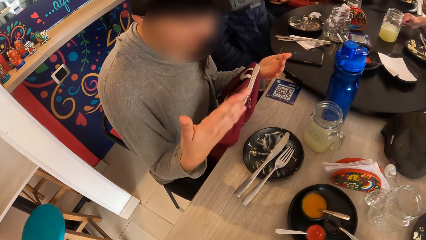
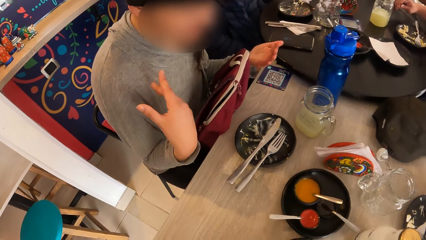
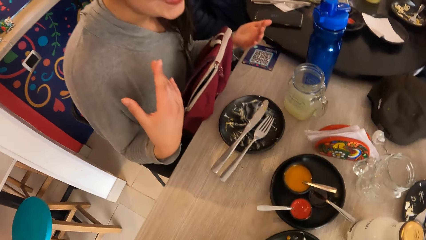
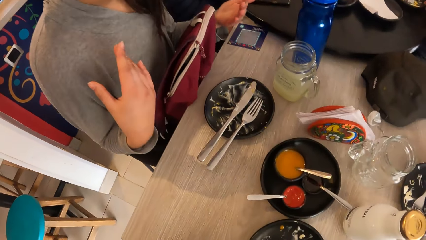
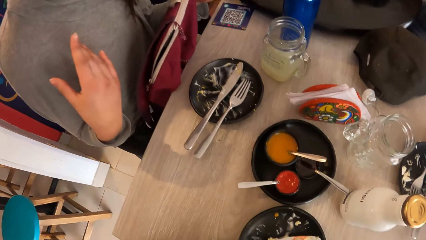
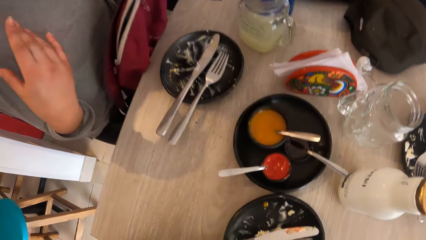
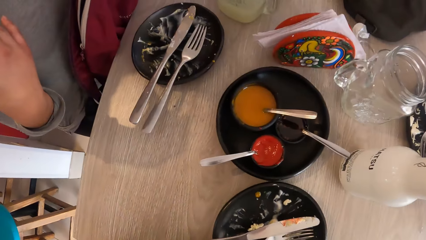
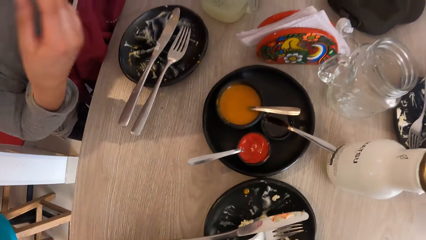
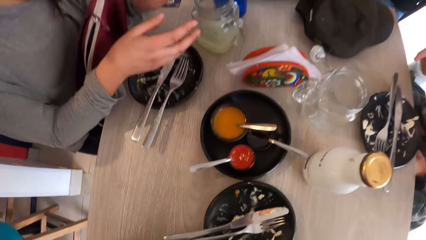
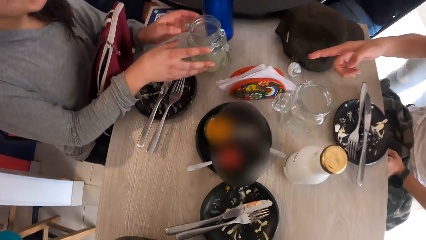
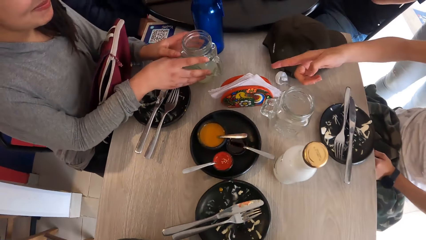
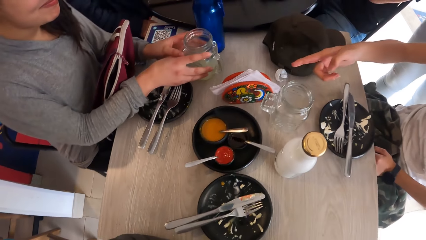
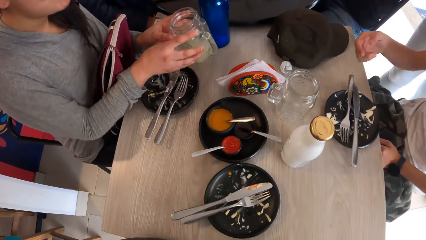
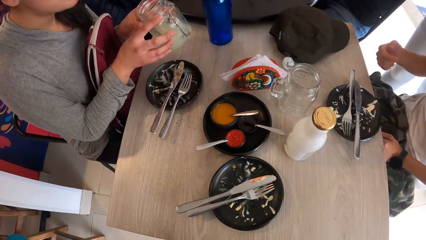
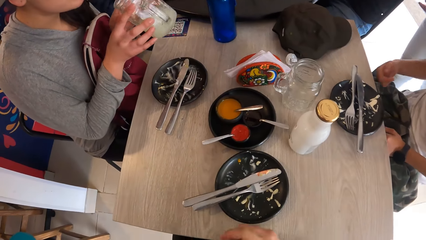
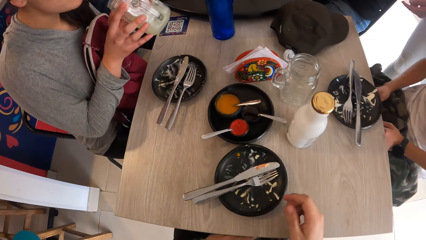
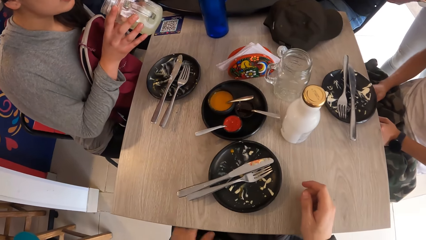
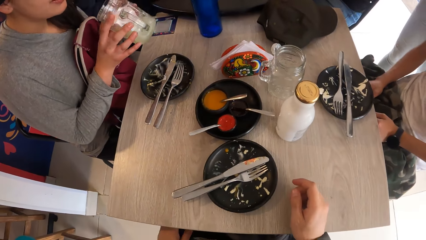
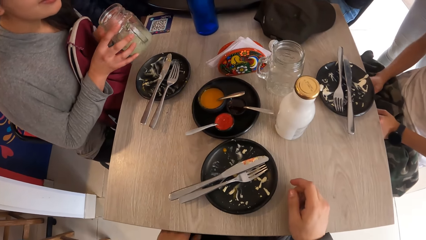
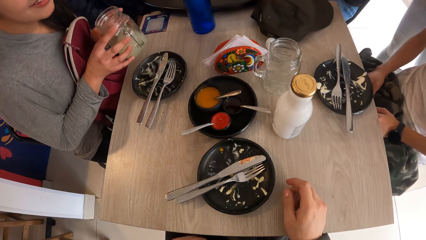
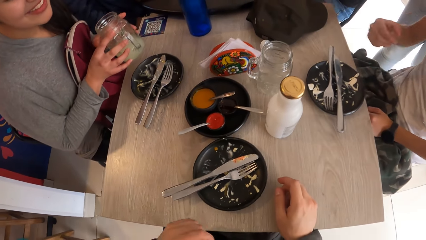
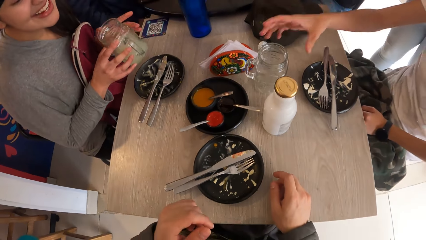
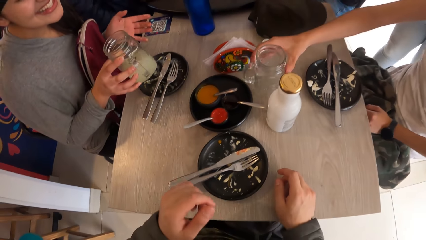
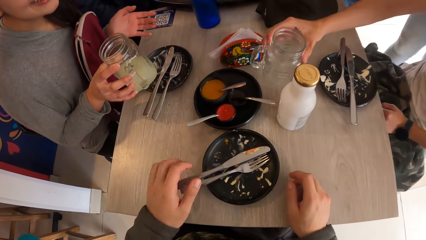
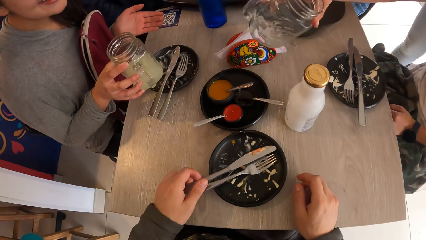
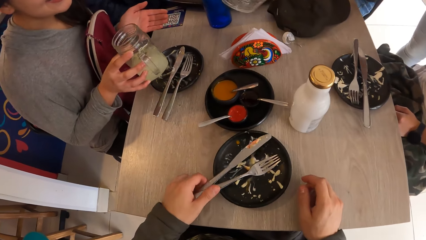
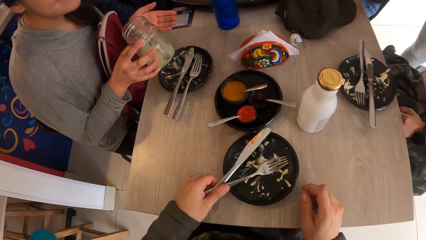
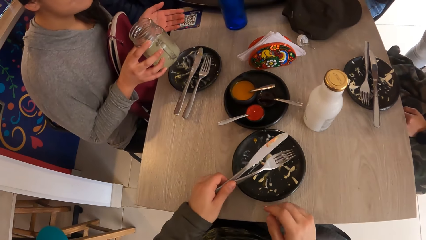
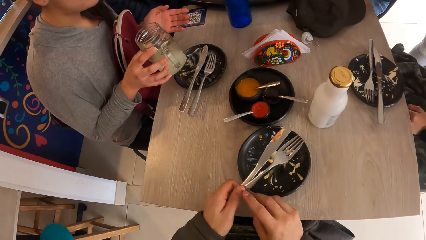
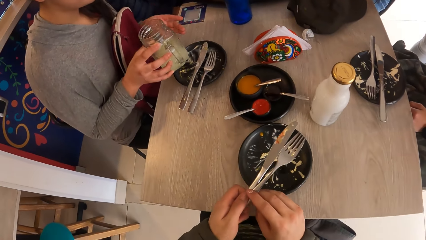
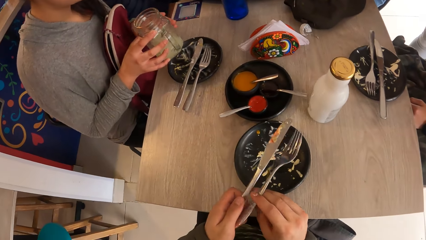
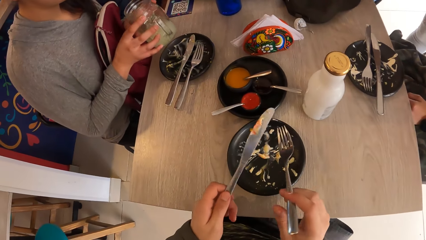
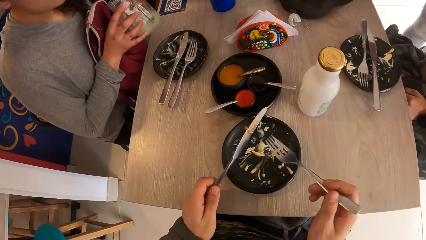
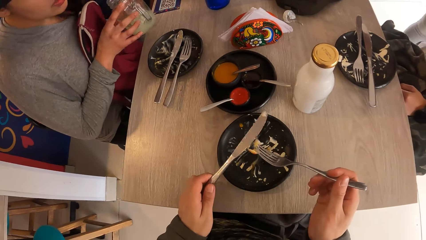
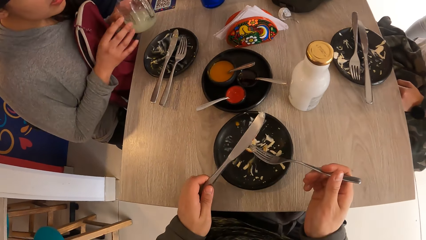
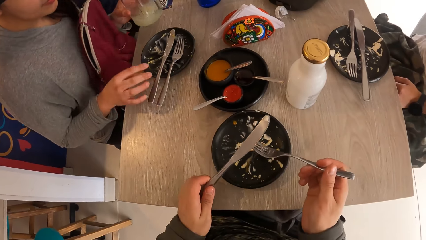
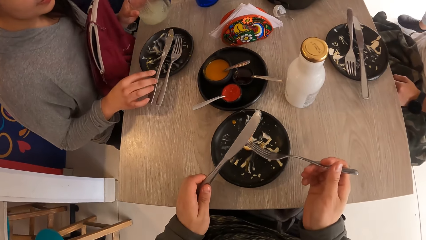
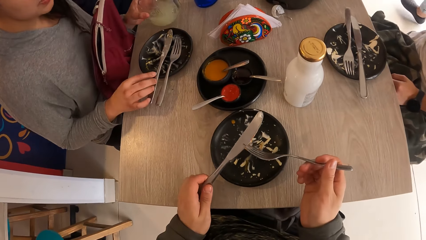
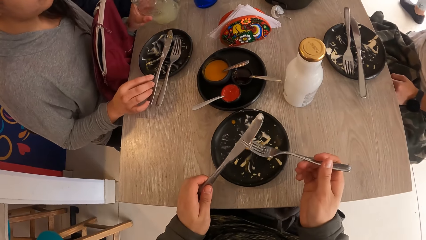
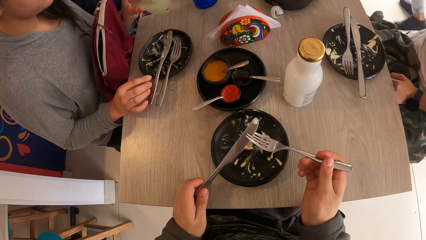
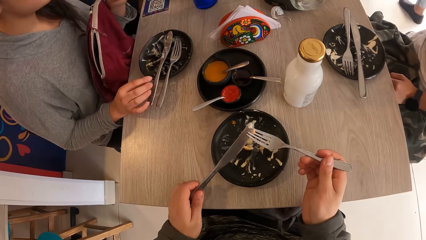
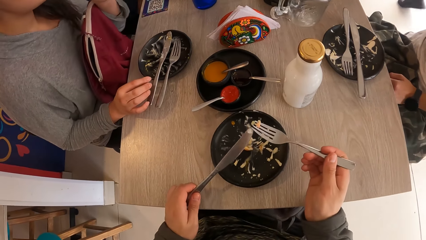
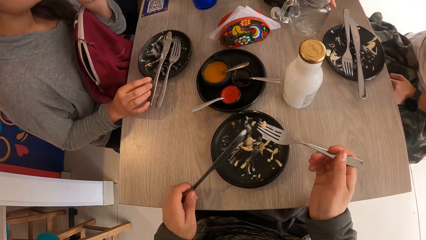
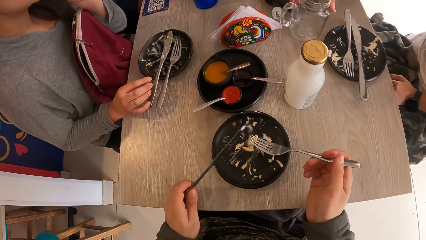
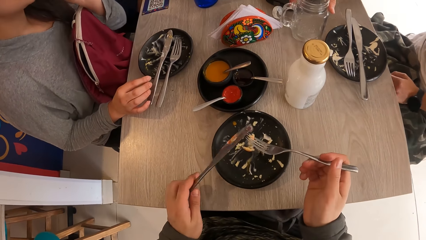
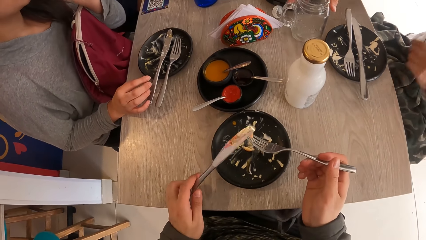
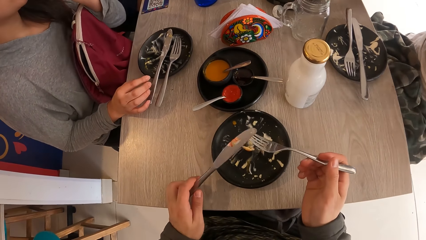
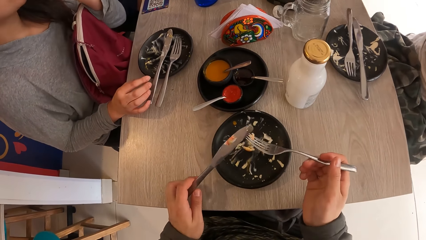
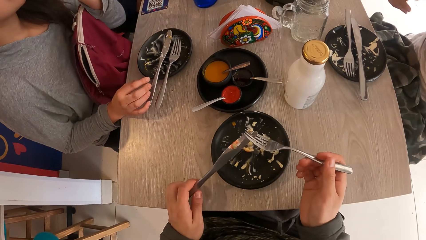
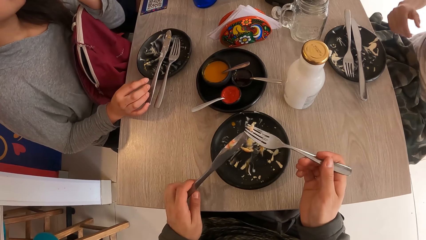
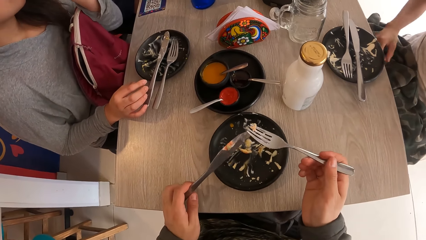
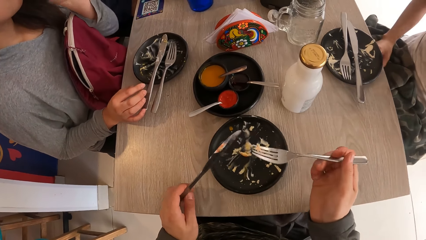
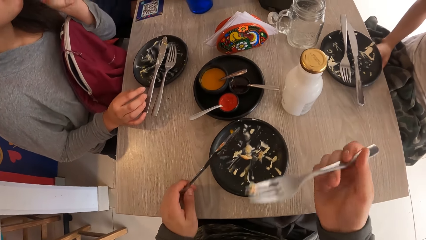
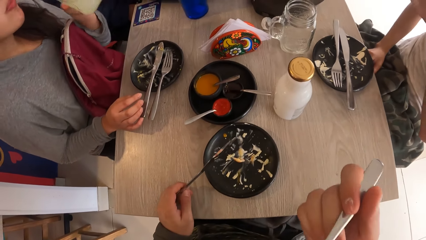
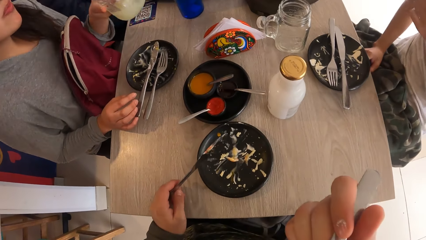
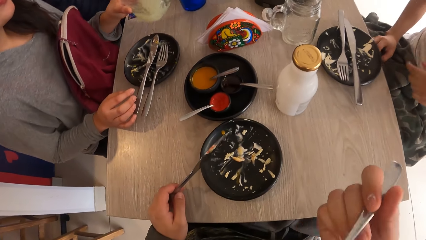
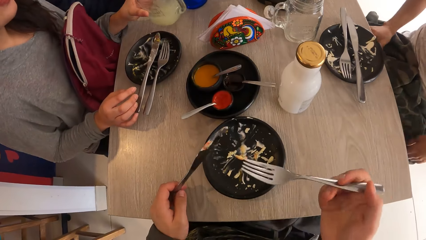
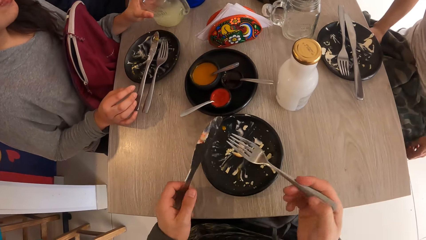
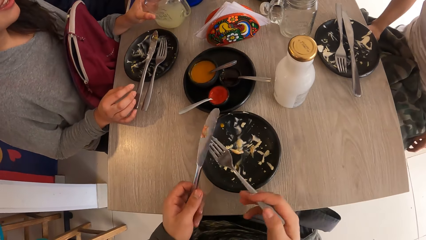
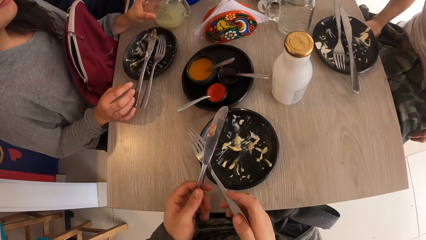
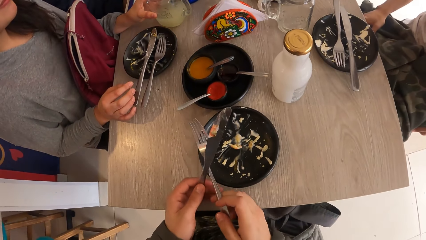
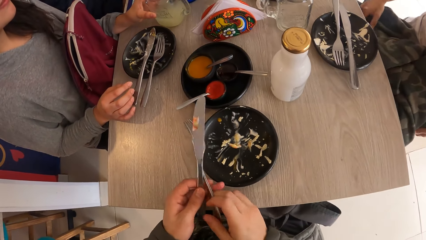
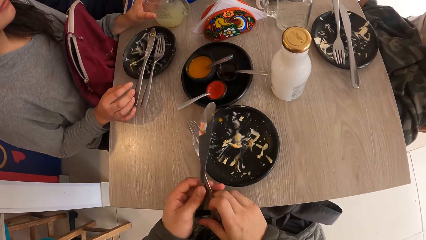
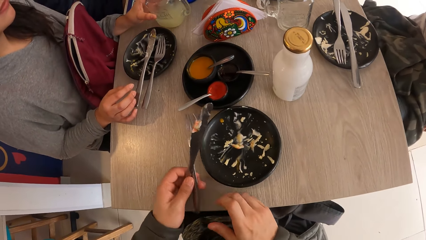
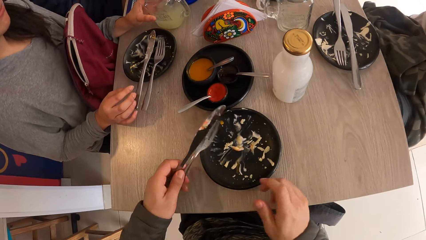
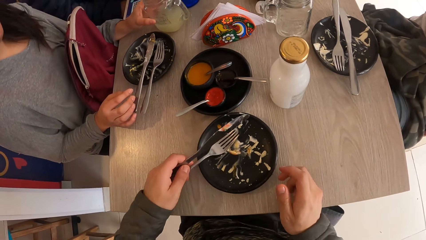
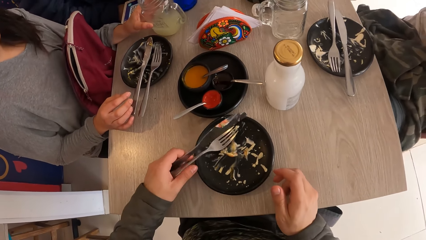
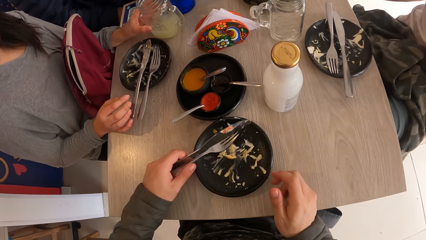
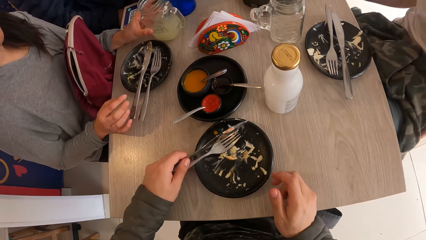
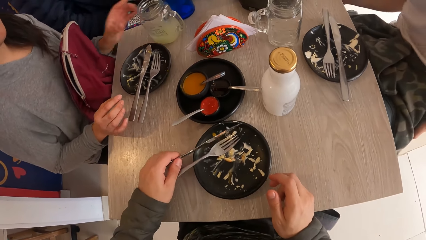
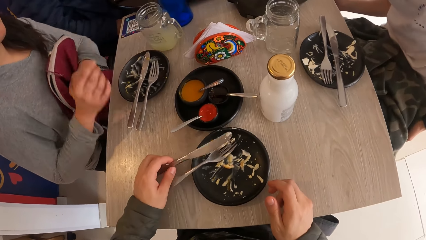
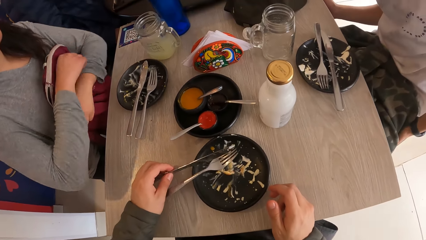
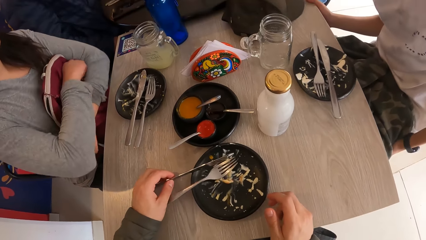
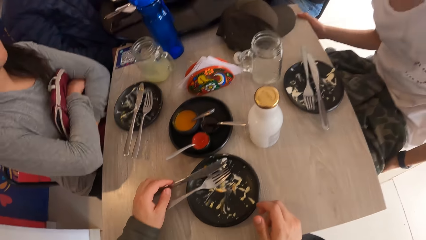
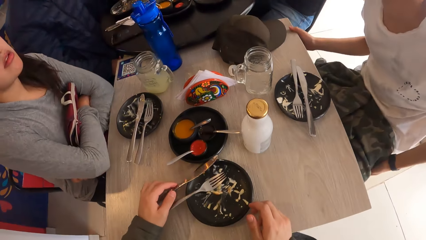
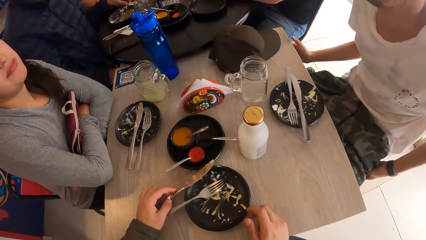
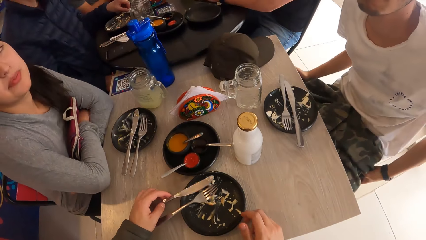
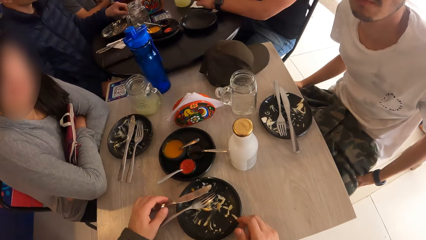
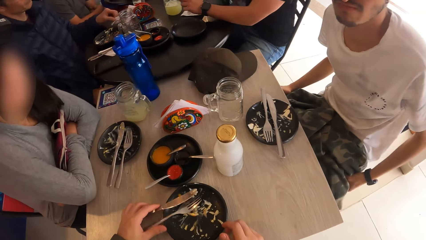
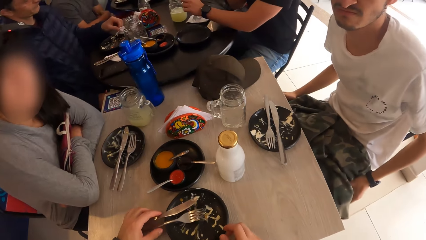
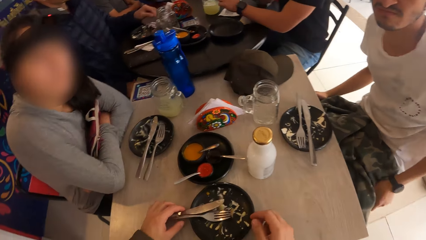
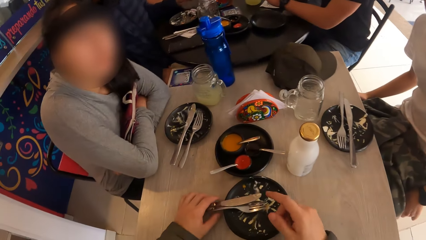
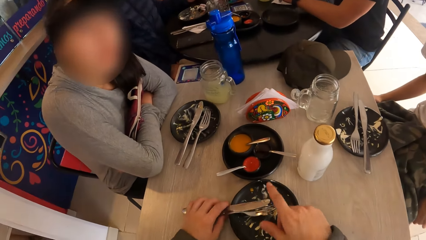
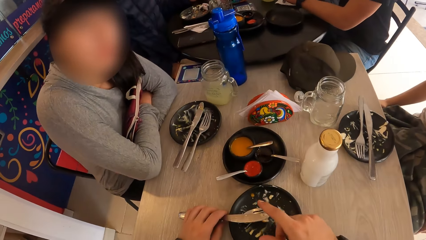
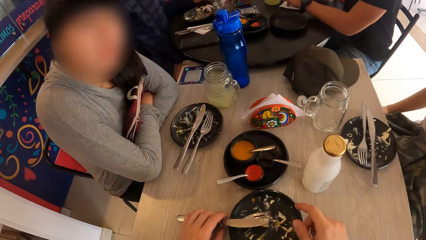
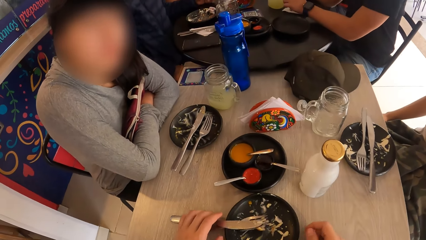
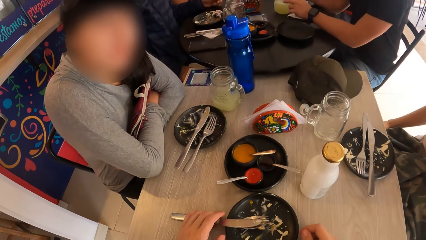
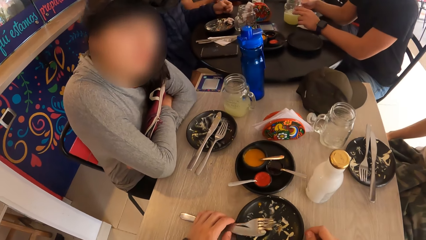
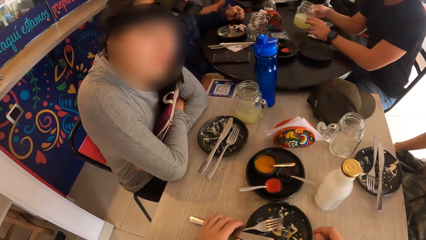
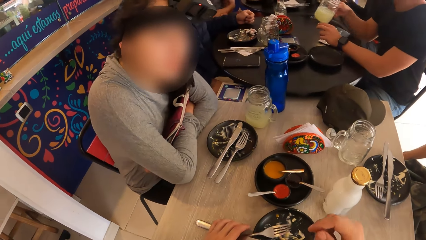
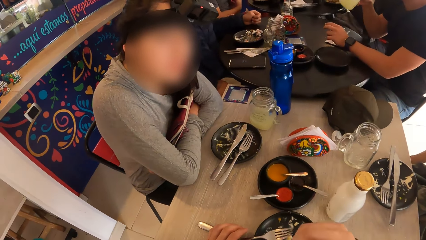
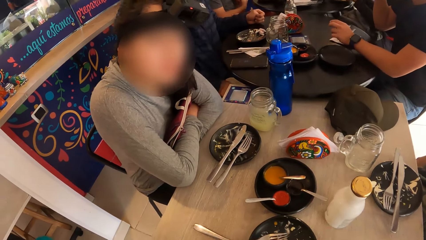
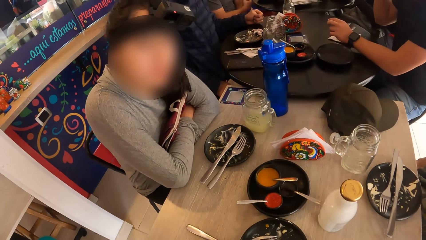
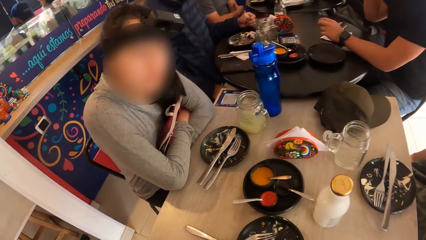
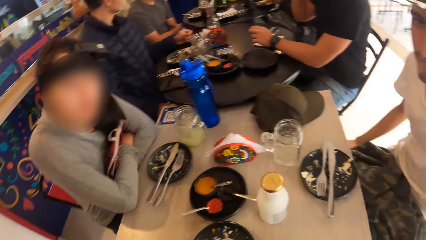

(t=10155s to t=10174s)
The man gesticulates with his right hand. The woman carries the jar of juice from the table with both hands. The camera wearer places his right hand on the table. The man carries the jar of juice from the table with his right hand. The woman gesticulates with her left hand with the jar of juice in her right hand. The camera wearer holds the fork and the spoon in the plate on the table with his left hand. He picks the cutlery. He takes the spoon from his left hand with his right hand. The woman passes the jar of juice in her right hand to her left hand. The man places the jar of juice in his right hand on the table. The camera wearer picks a grain of food from the knife in his left hand with the fork in his left hand. He takes the fork in his right hand to his mouth. The woman drinks from the jar of juice in her left hand. The woman places the jar of juice in her left hand on the table. The camera wearer passes the fork from his right hand to his left hand. He places the fork in his left hand in the plate on the table. The woman folds her hands across her chest on the table. The camera wearer places the knife in his left hand in the plate on the table. He gesticulates with his right hand.
